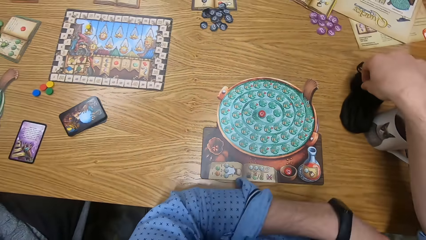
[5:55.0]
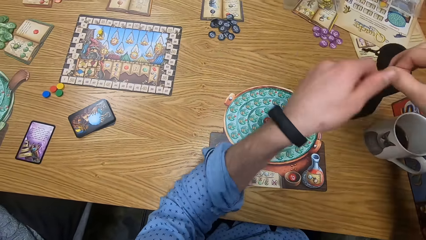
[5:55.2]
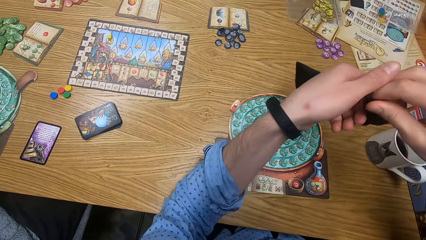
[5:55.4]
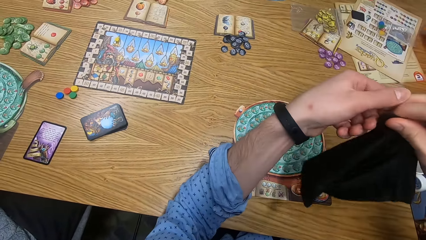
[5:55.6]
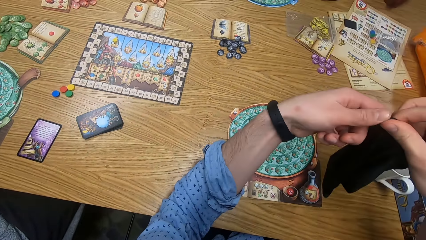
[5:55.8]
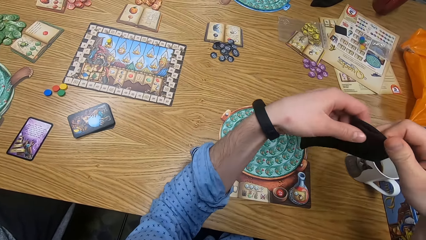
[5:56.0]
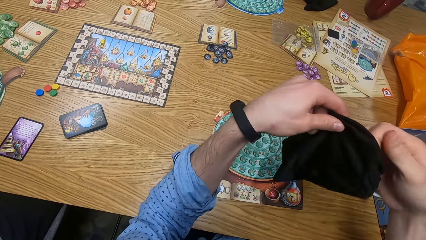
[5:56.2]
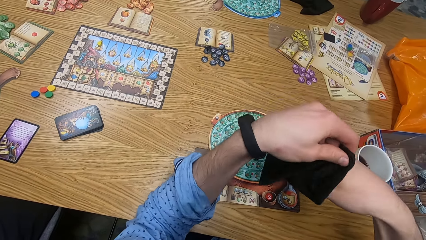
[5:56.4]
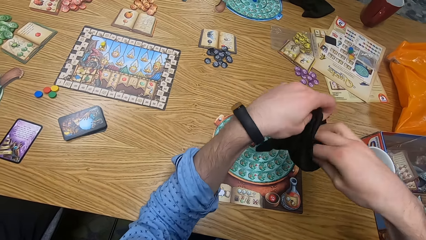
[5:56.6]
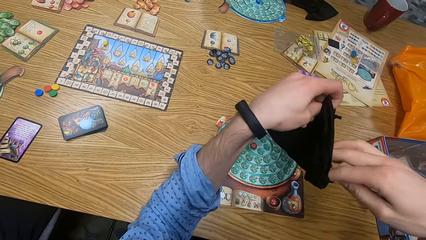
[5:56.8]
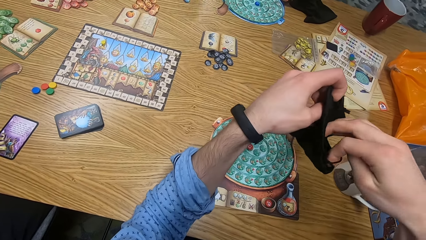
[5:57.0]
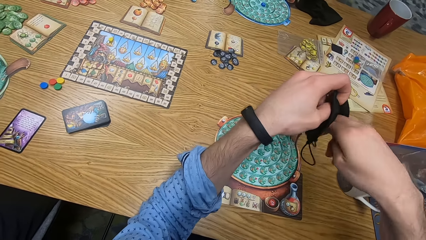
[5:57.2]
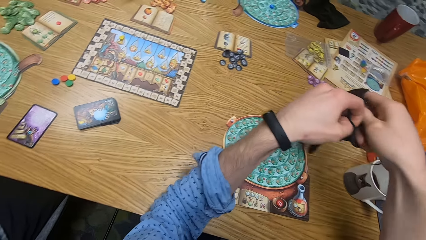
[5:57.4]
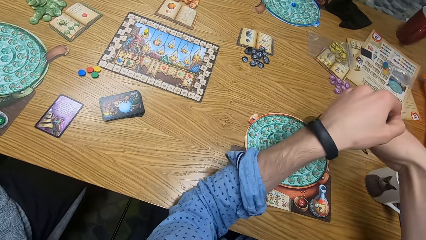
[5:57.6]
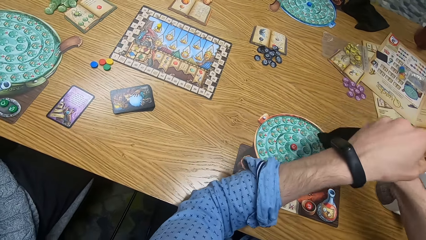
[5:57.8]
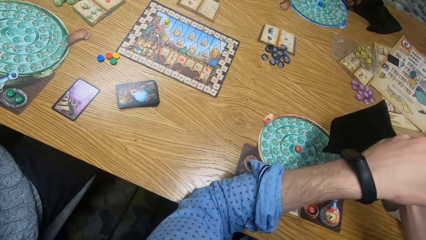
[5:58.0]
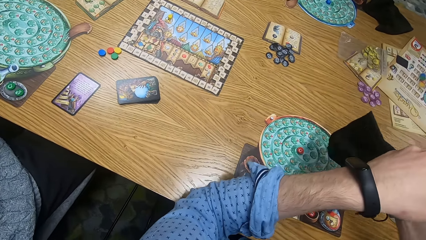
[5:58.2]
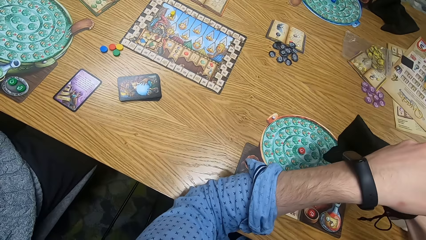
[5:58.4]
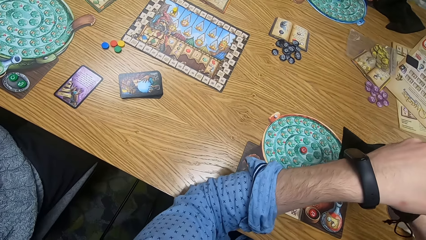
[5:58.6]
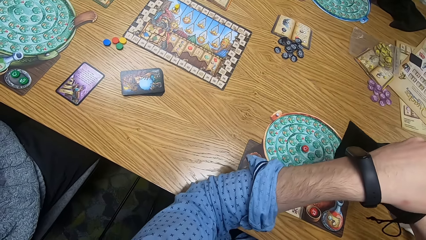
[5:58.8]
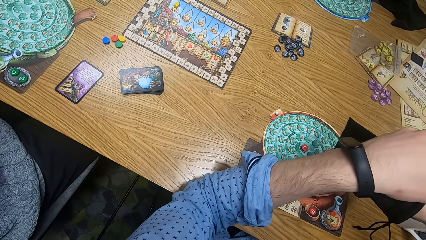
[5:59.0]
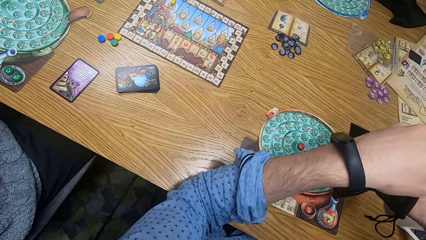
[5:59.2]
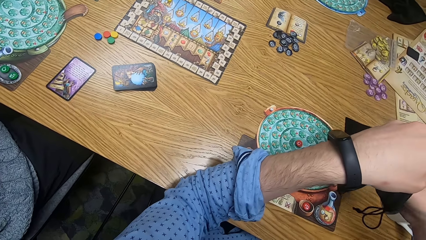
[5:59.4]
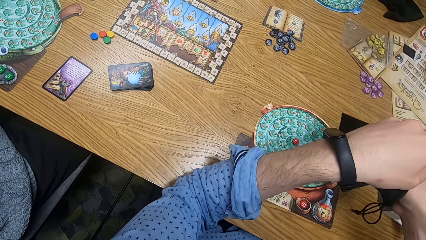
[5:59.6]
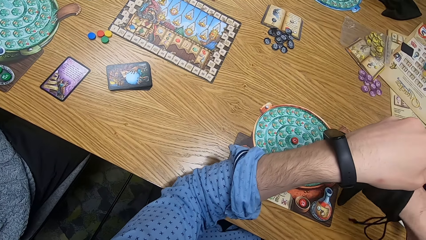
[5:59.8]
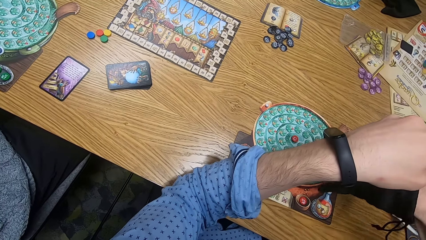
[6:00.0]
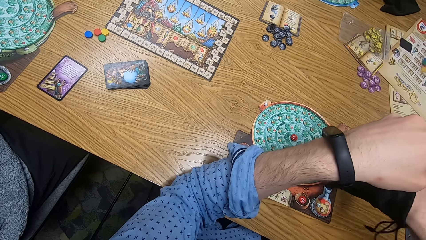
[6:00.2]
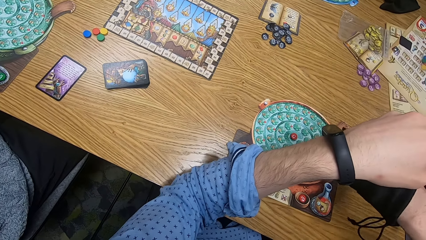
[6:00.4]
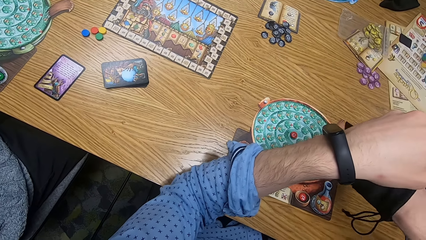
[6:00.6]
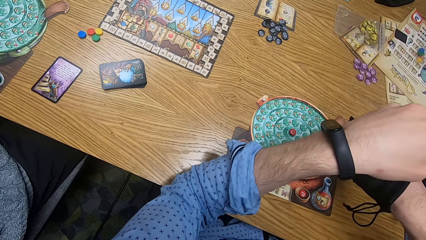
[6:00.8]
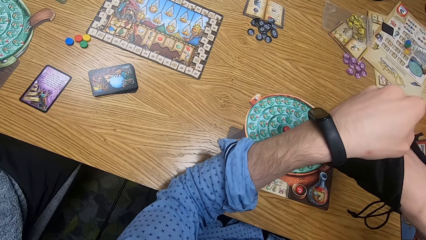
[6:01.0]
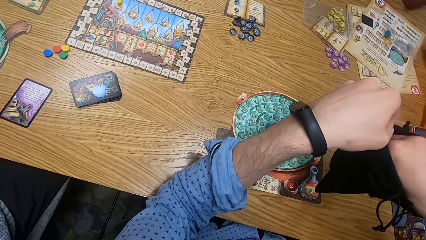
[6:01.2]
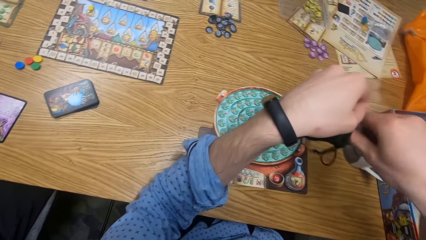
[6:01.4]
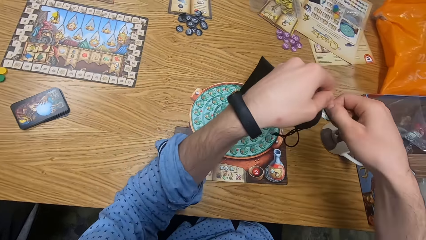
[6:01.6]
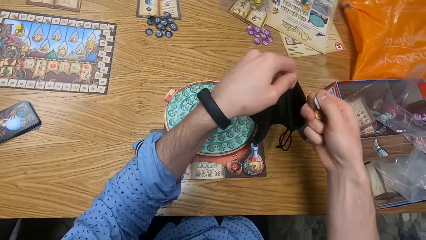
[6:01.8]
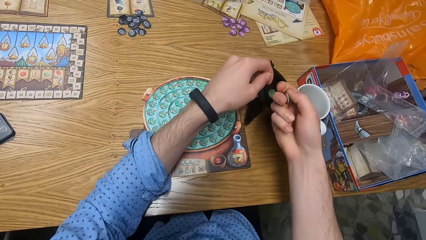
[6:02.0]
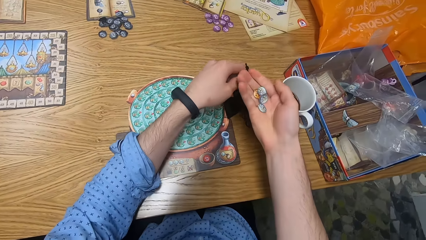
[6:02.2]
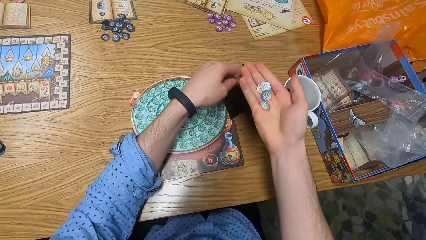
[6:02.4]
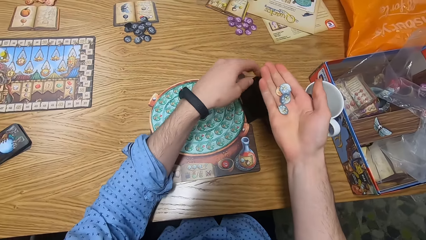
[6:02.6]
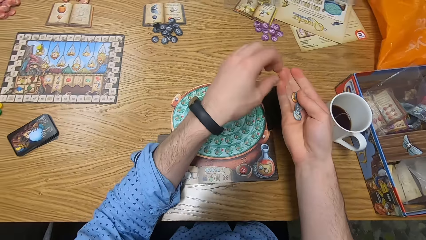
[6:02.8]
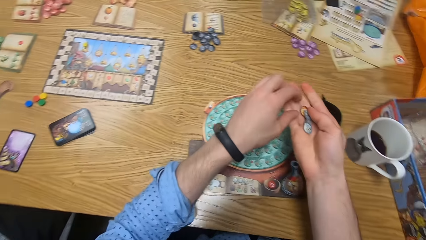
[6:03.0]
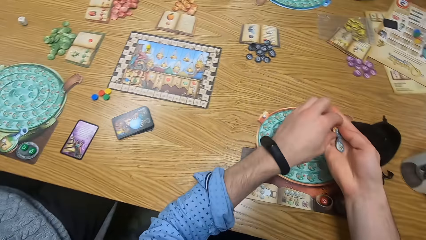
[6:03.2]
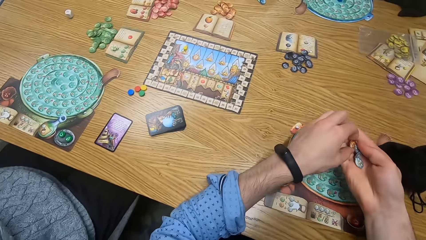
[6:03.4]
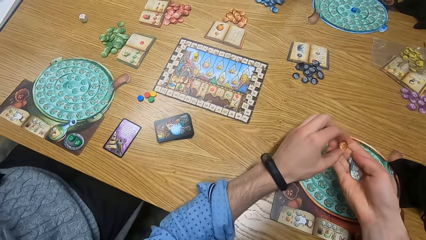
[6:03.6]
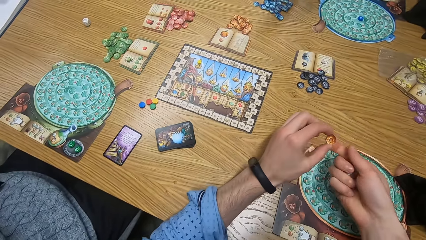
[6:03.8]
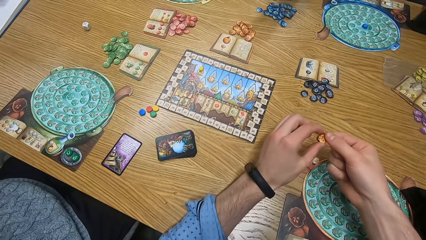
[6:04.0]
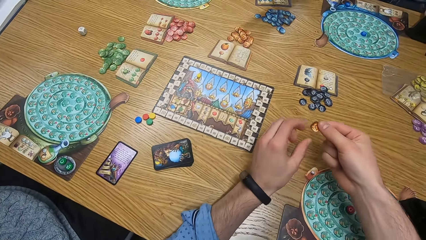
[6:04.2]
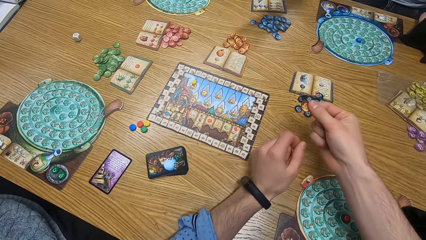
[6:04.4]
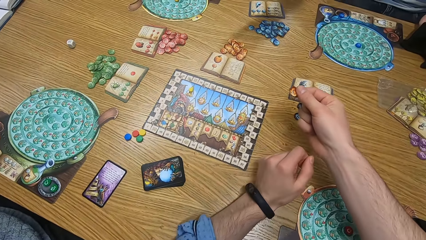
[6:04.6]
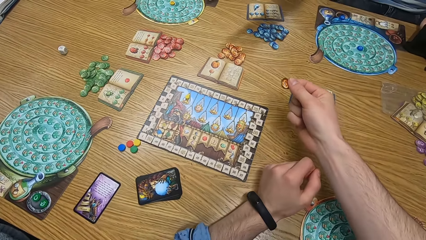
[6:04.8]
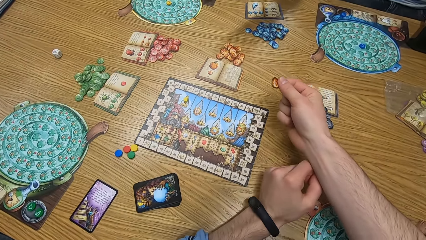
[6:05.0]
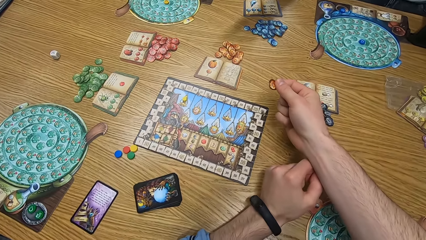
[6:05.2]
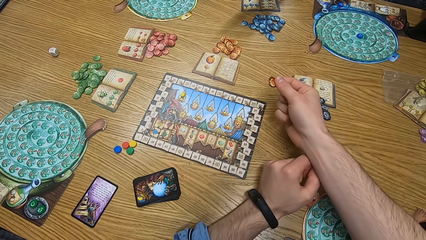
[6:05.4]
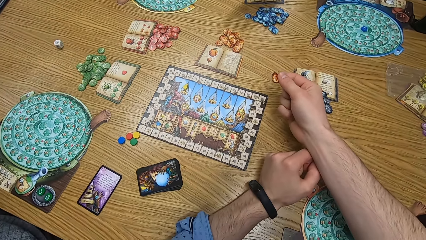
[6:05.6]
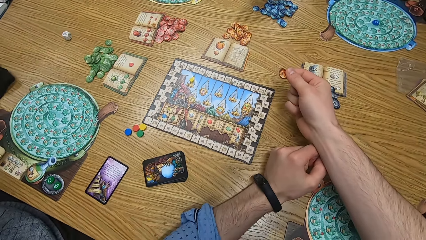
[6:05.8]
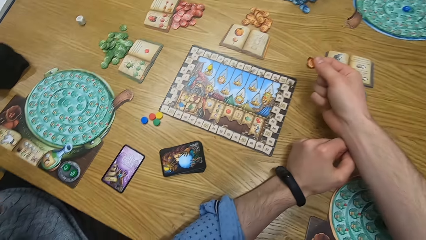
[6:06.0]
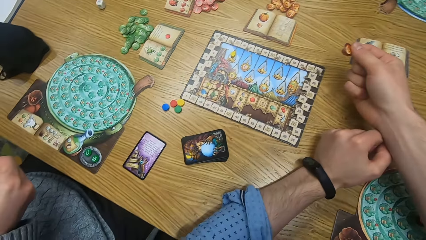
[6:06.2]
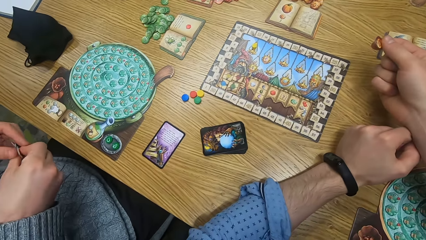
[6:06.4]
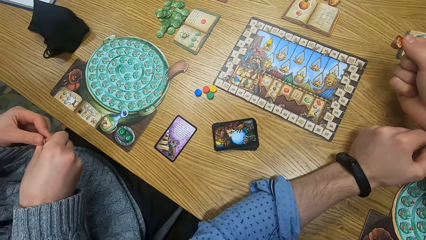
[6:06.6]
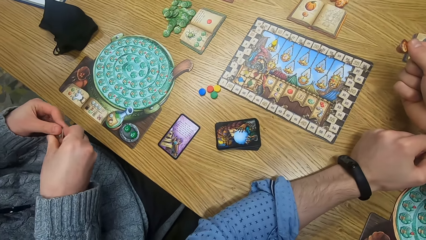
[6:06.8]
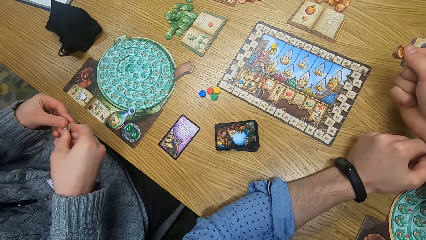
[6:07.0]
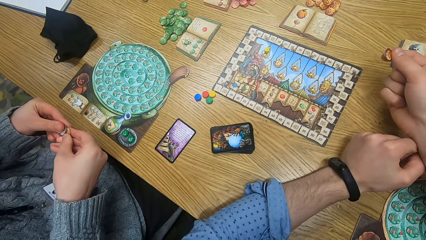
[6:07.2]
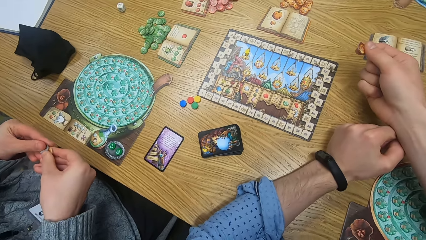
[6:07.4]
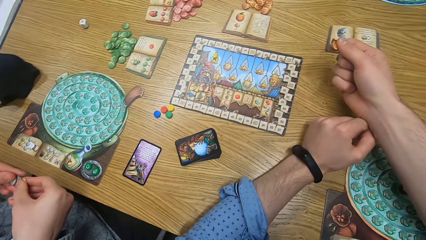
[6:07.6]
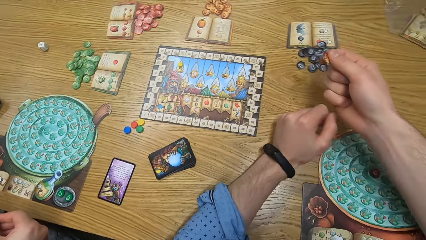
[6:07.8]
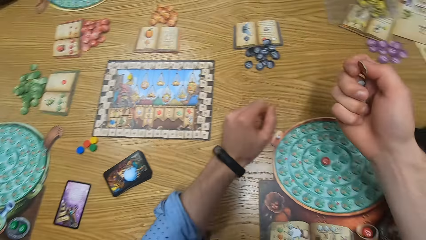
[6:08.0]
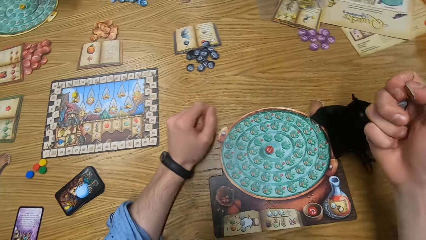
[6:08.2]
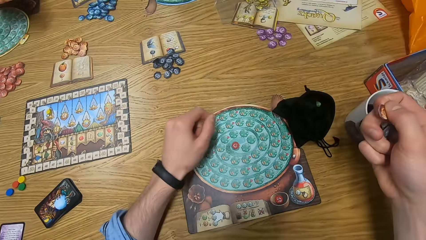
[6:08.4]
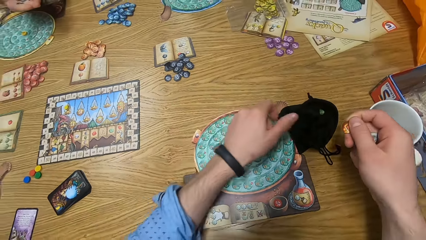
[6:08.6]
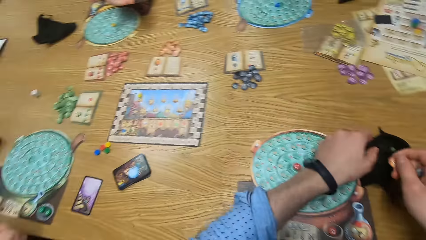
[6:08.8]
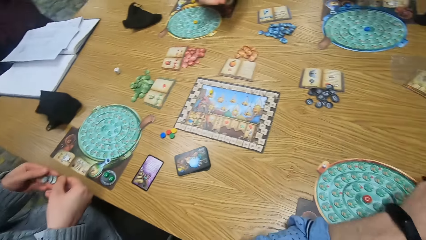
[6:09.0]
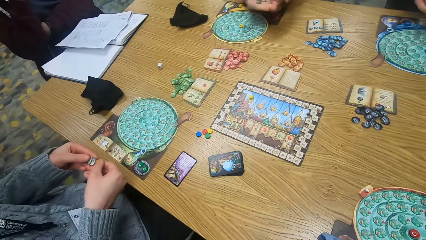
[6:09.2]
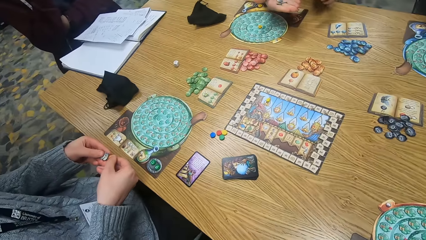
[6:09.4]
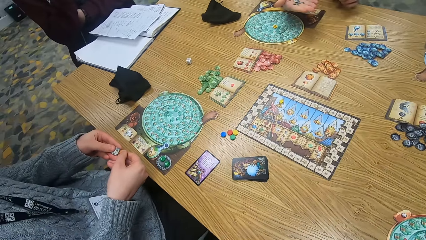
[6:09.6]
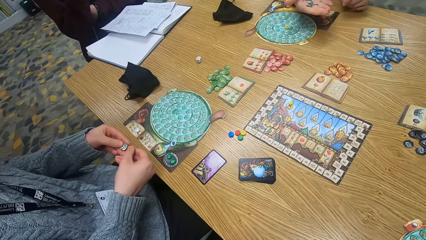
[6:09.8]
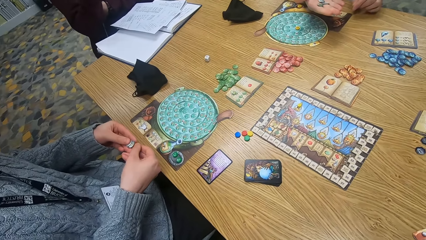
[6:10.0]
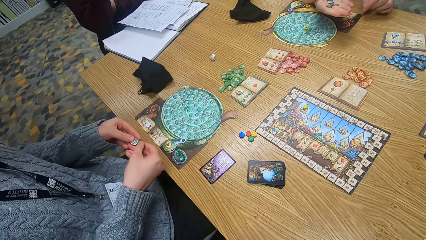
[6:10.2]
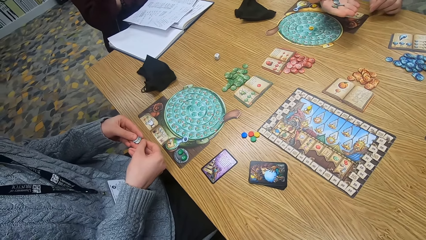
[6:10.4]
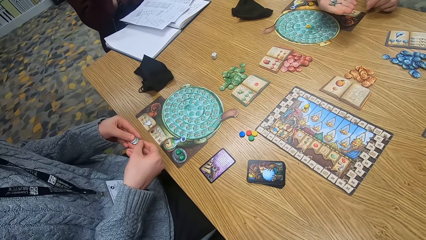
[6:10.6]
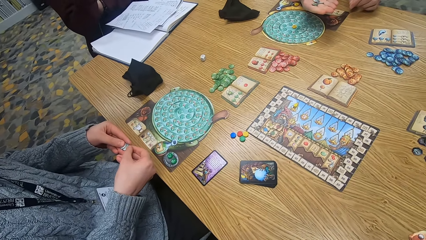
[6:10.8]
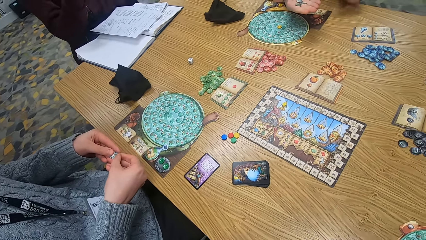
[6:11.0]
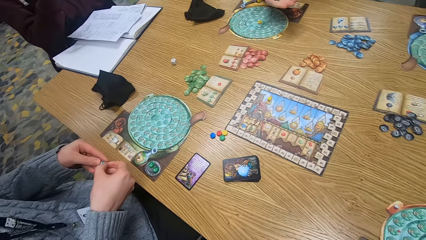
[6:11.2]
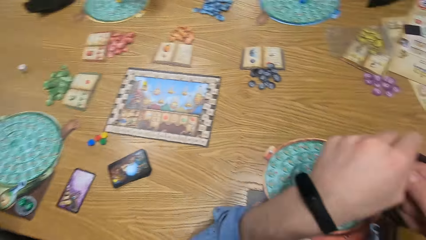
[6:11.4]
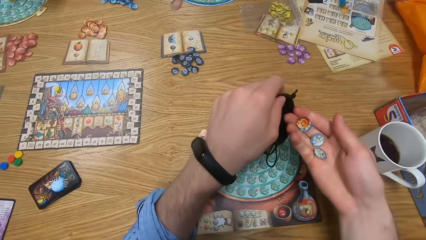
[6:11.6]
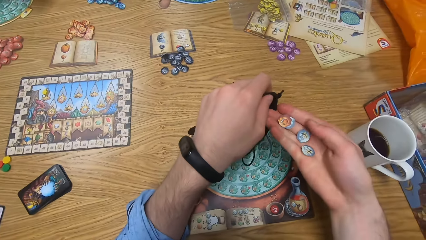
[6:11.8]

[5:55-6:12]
The camera wearer picks the player bag from the table with his right hand. He holds the player bag with both hands. He puts his right hand inside the player bag. He picks some chips from the player bag with his right hand. He places the player bag on the table with his left hand. He picks the chip from his right hand with his left hand. He holds the chip with his right hand. The woman throws the player bag on the table with her left hand and holds some chips with both hands. The camera wearer picks the player bag from the table with his left hand.
